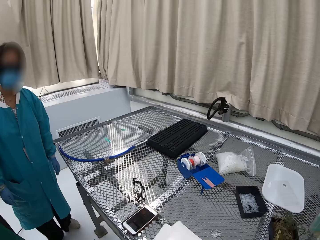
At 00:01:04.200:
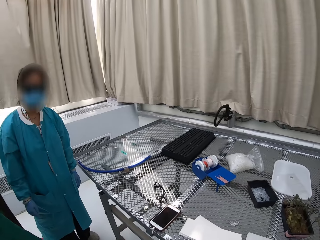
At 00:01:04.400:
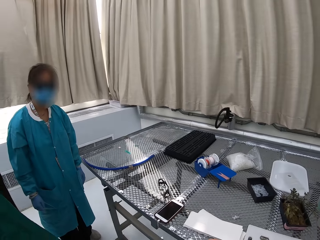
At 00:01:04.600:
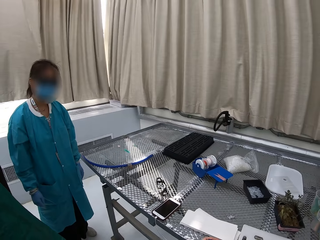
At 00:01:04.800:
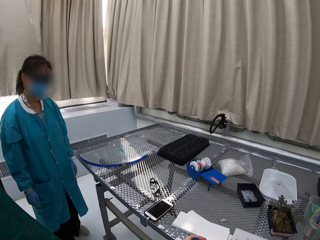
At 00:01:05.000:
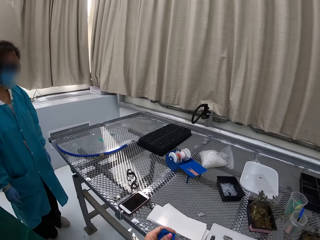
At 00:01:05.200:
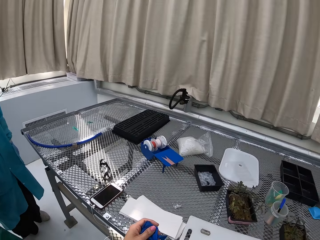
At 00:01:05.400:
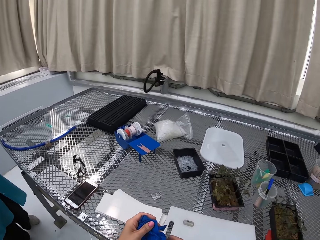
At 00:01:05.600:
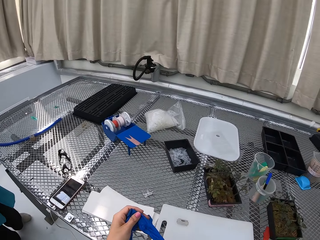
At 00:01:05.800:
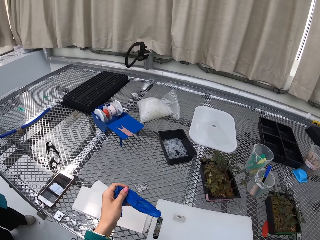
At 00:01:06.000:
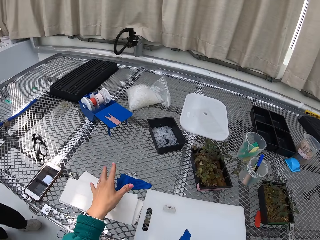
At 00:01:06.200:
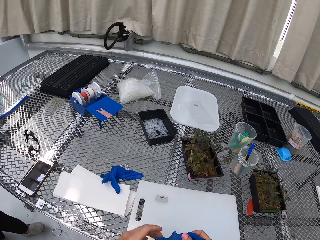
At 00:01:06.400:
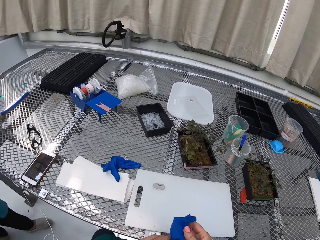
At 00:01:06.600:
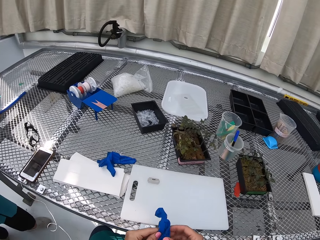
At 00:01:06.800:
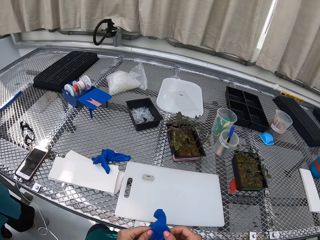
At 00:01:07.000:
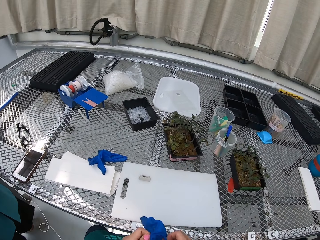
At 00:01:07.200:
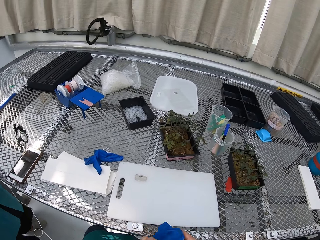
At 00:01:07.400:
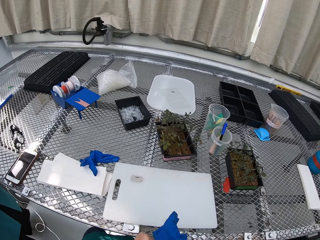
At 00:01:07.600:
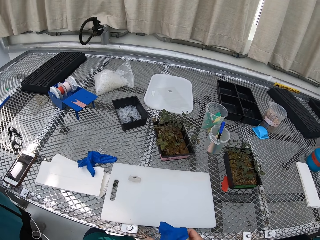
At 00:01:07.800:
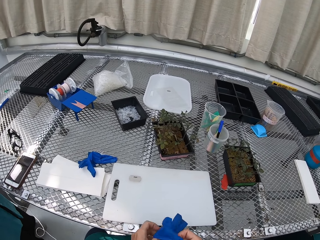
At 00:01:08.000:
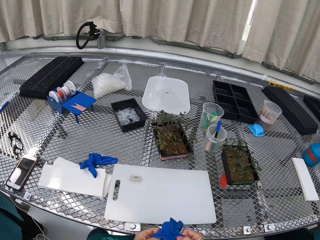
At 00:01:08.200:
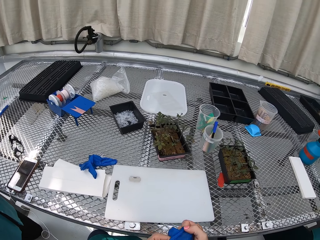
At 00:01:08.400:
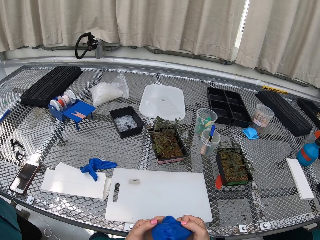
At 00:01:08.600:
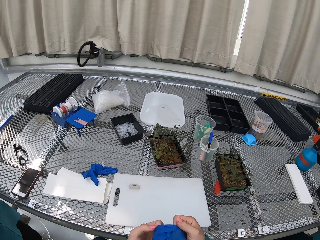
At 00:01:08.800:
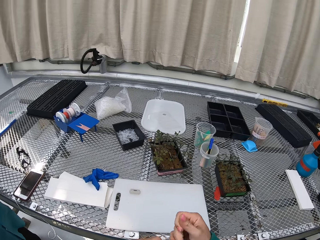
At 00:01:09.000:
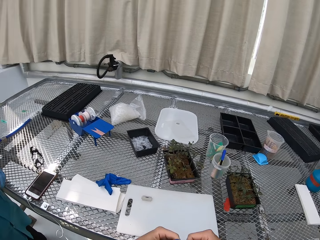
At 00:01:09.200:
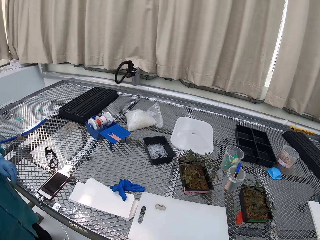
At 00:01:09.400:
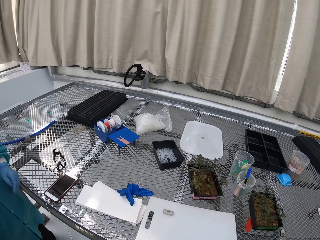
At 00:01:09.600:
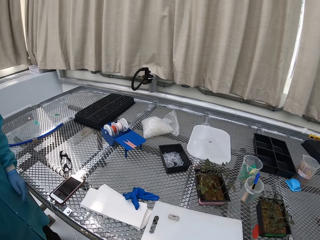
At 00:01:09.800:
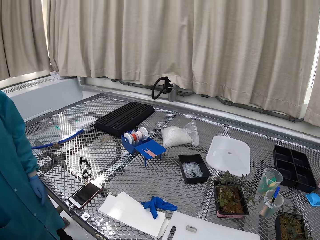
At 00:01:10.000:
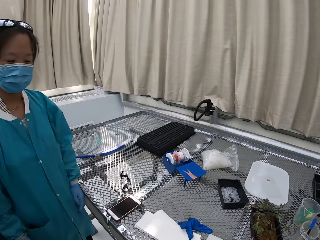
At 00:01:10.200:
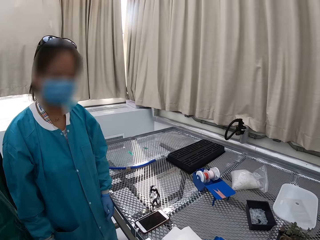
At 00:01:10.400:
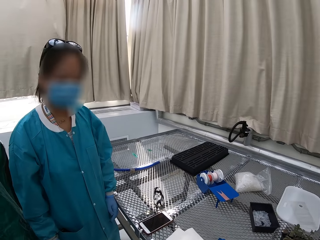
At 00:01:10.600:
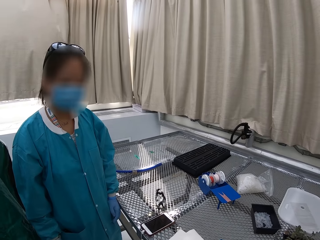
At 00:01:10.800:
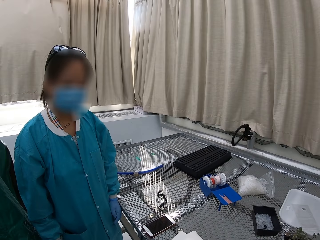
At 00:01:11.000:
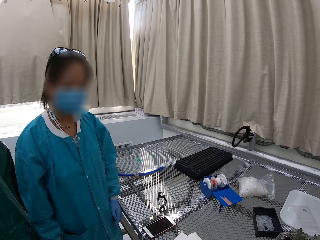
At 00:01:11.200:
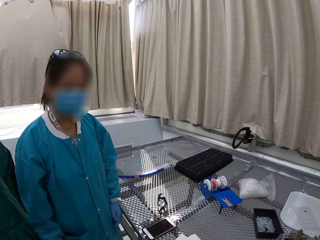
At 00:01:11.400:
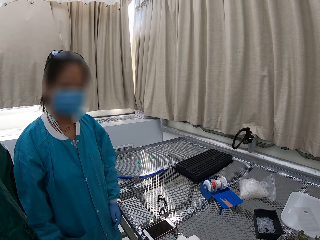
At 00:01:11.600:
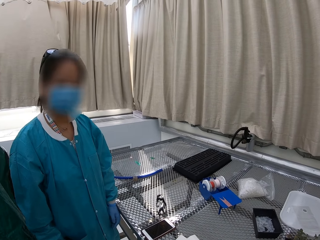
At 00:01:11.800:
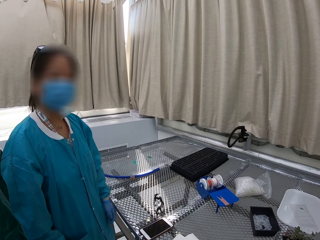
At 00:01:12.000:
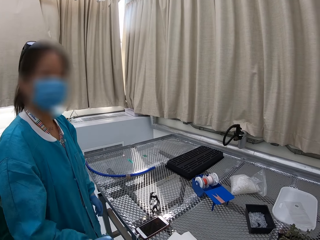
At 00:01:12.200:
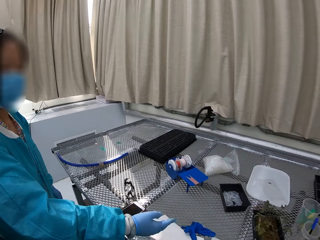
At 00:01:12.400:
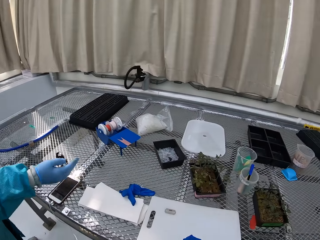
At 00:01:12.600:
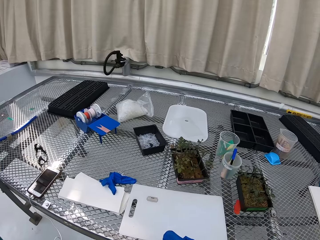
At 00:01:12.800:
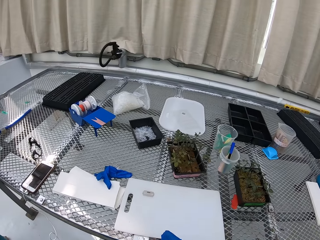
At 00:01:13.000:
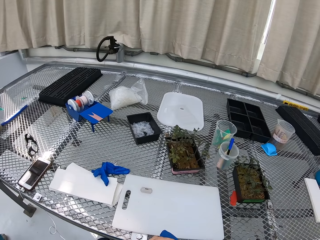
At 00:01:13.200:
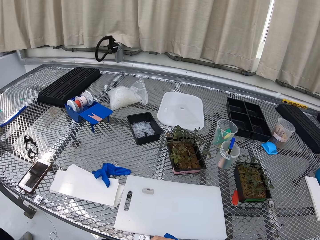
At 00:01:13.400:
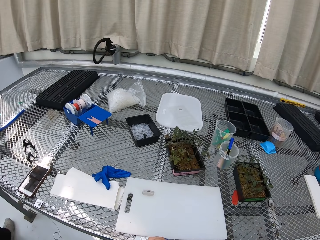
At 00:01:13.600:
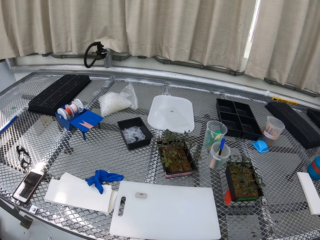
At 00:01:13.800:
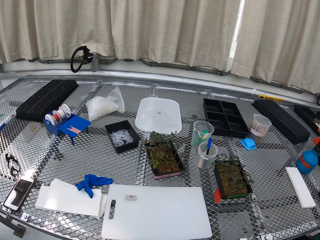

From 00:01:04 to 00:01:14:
The camera wearer interacts with a lady. They put down the glove. They put the glove on the right hand.

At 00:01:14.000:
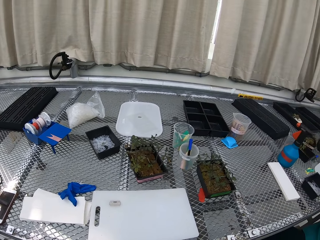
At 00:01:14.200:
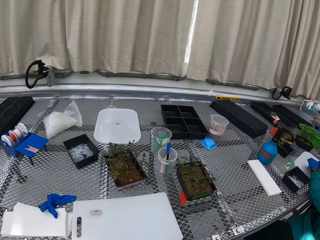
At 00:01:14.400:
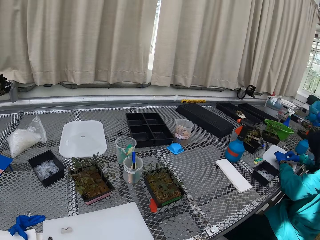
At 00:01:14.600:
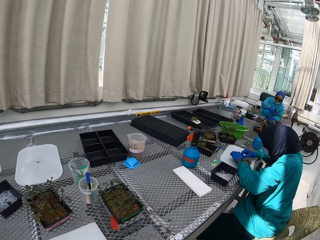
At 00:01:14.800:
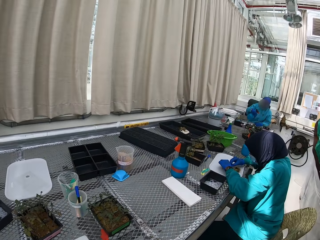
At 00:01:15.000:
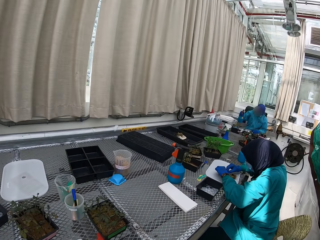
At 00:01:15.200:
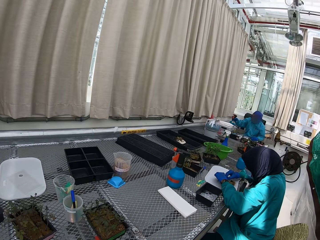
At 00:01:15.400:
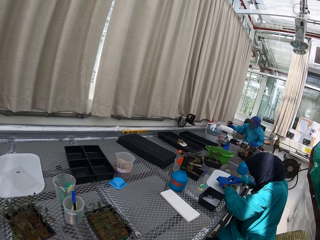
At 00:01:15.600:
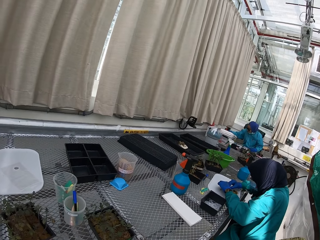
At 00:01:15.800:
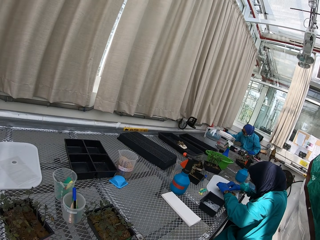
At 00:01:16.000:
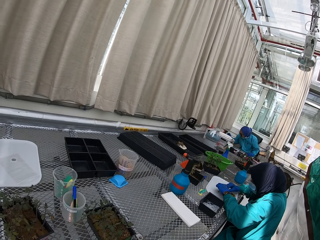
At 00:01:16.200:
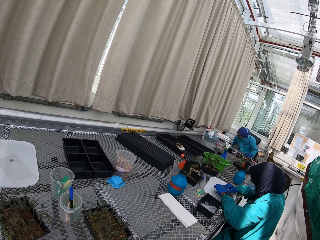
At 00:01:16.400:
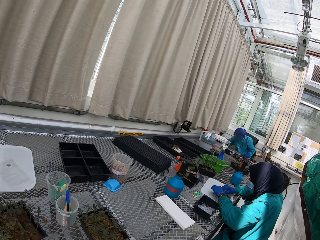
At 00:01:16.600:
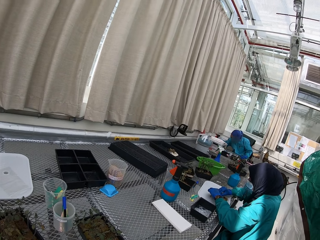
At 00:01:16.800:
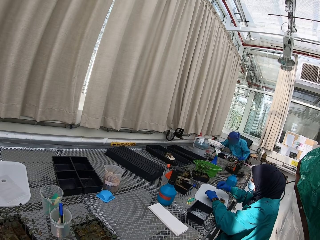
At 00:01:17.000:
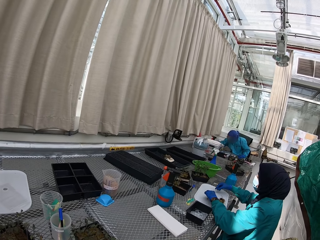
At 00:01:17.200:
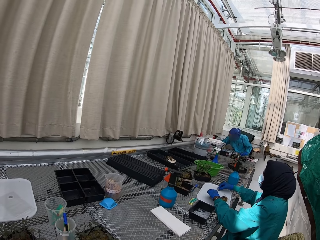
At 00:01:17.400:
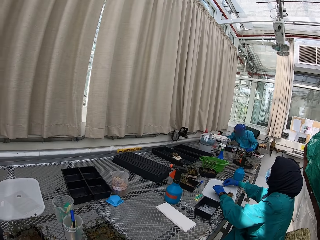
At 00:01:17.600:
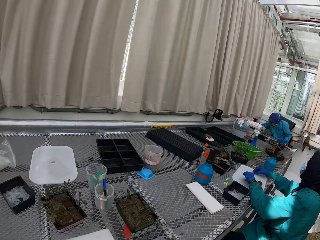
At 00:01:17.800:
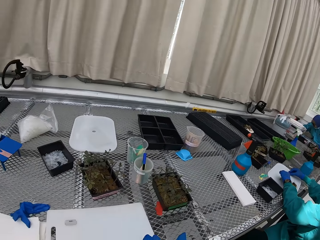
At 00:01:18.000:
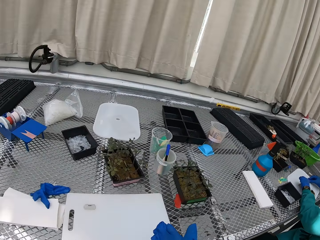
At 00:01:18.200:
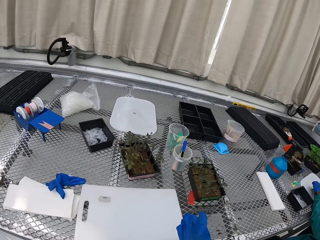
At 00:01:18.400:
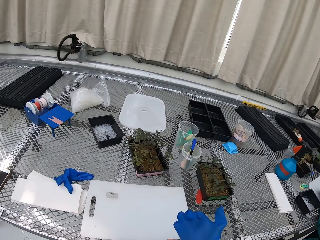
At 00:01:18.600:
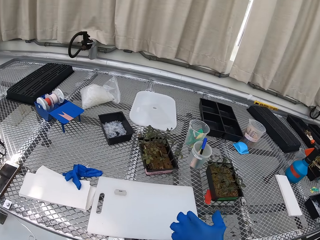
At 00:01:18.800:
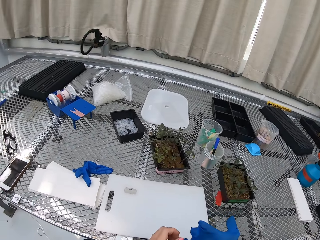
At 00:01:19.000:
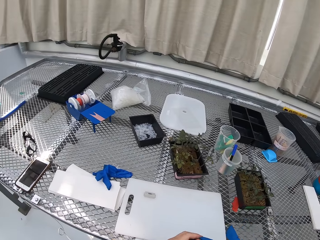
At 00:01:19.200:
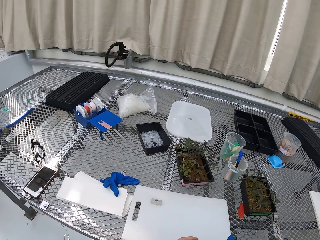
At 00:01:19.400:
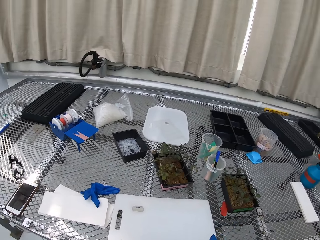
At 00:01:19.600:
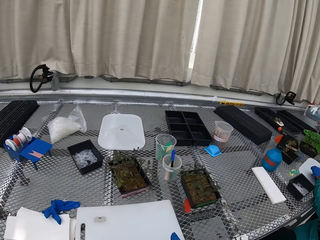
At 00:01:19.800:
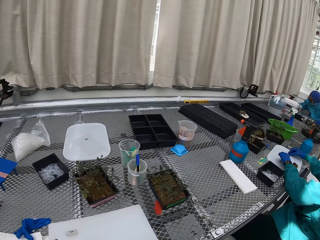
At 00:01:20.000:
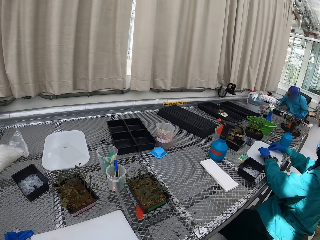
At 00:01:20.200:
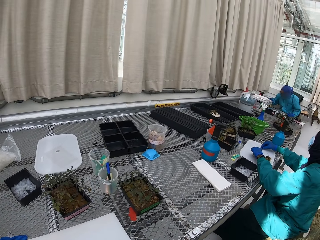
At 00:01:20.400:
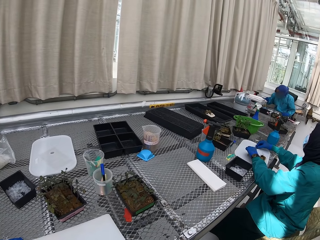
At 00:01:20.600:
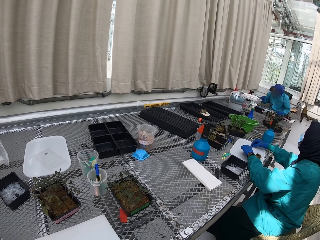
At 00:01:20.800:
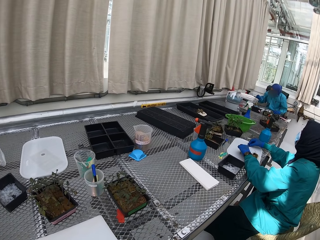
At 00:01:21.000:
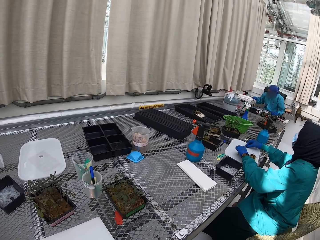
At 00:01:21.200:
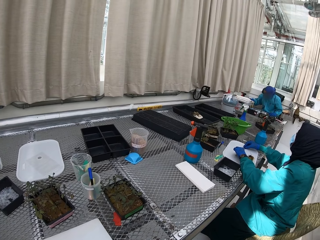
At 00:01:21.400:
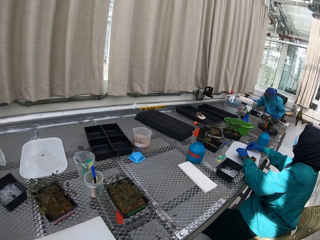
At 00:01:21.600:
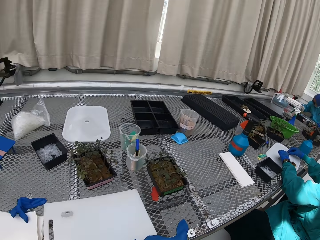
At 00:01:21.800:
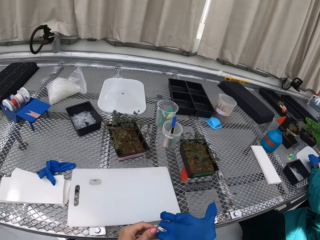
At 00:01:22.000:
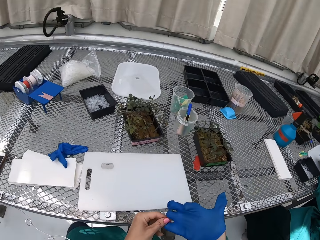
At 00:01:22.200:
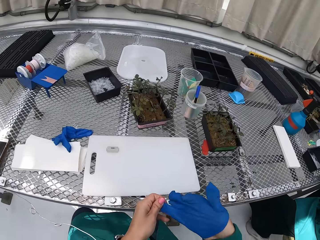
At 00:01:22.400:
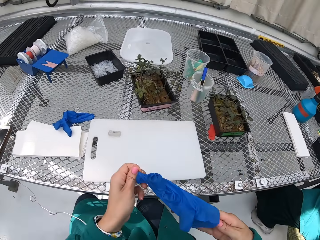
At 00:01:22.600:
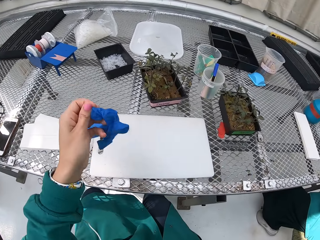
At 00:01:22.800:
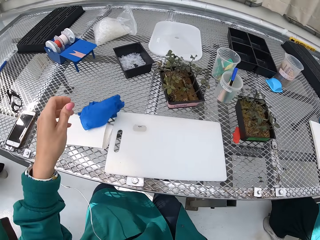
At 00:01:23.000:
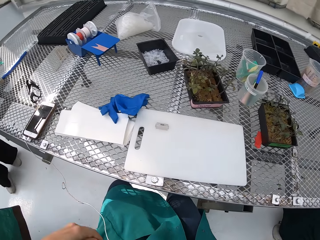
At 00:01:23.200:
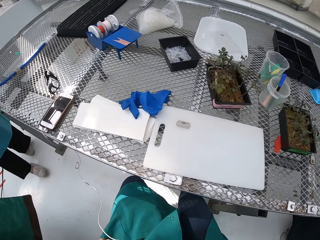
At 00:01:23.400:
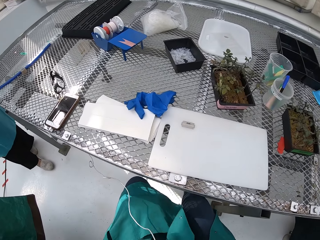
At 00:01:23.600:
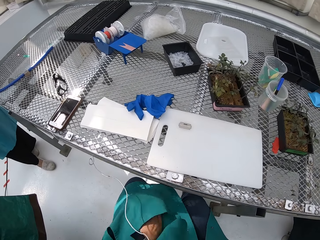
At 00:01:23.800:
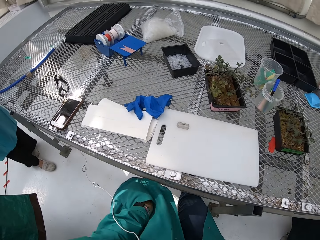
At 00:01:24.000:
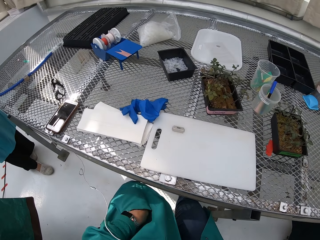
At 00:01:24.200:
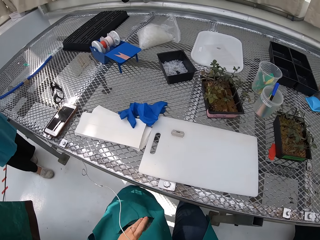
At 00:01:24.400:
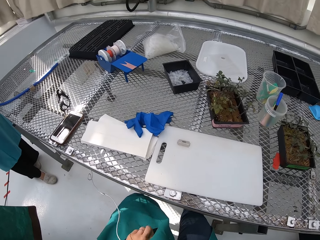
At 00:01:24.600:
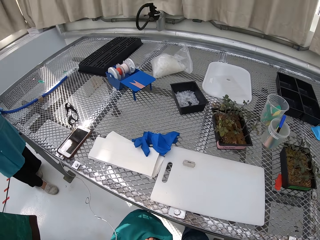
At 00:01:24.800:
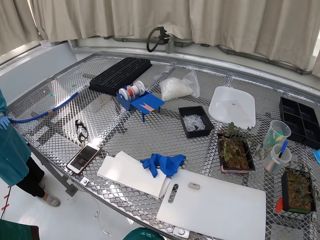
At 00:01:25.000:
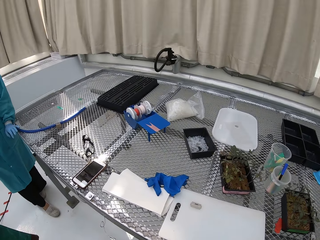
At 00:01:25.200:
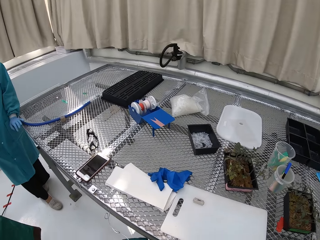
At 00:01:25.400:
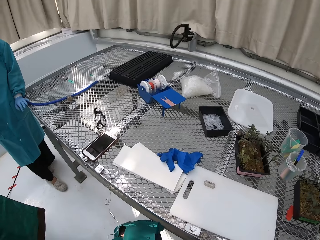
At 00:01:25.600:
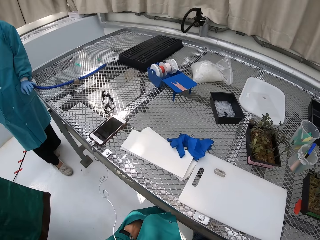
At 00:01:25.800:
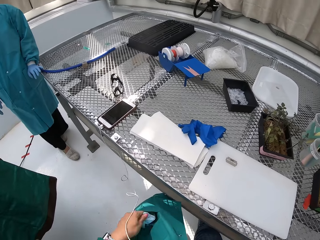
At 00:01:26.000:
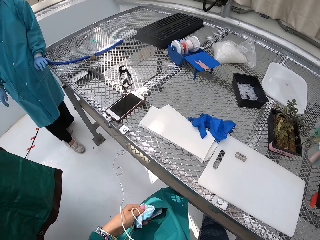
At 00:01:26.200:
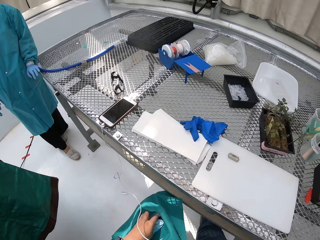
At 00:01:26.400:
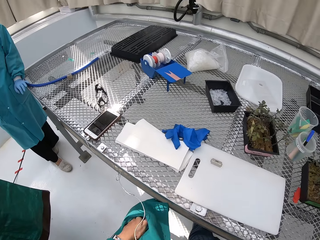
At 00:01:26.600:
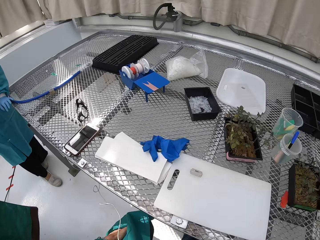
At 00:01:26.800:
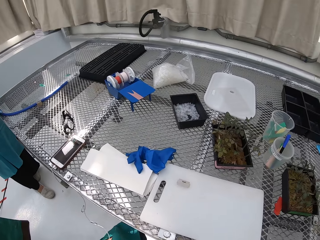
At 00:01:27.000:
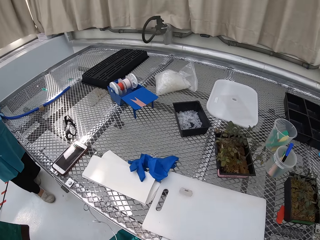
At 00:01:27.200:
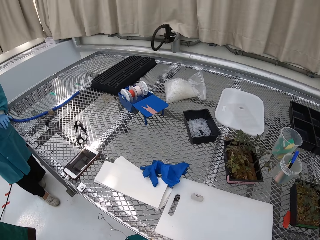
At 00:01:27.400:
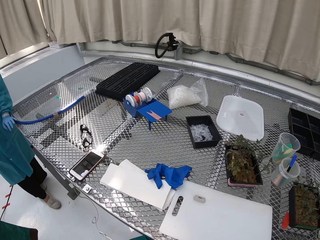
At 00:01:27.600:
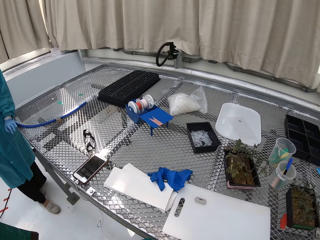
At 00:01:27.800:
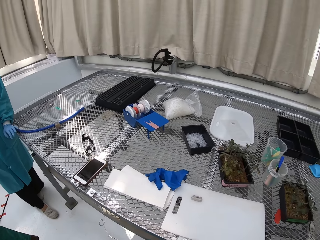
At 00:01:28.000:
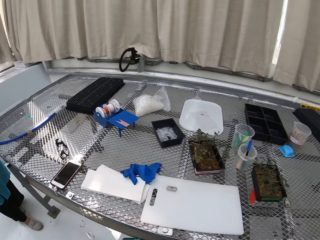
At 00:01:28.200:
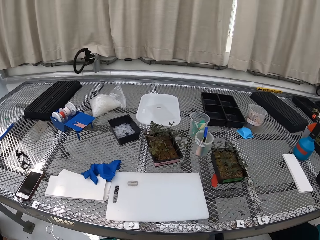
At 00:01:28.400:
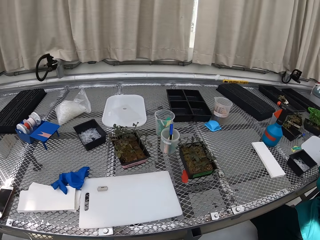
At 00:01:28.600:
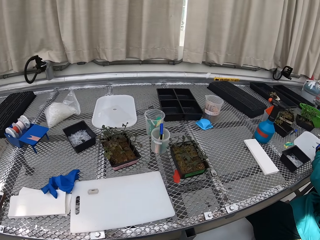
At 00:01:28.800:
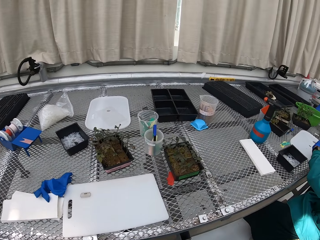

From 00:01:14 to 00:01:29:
The camera wearer looks around. They remove a glove. They put the glove down. They search the left pocket.
